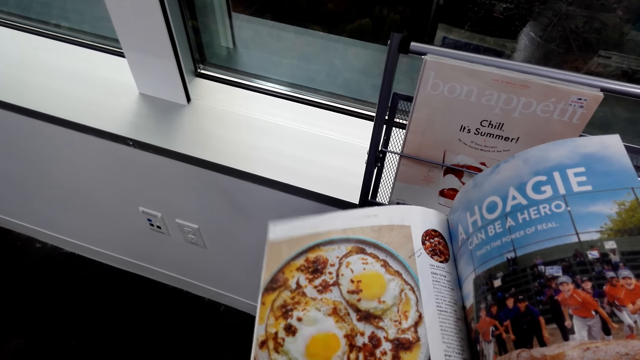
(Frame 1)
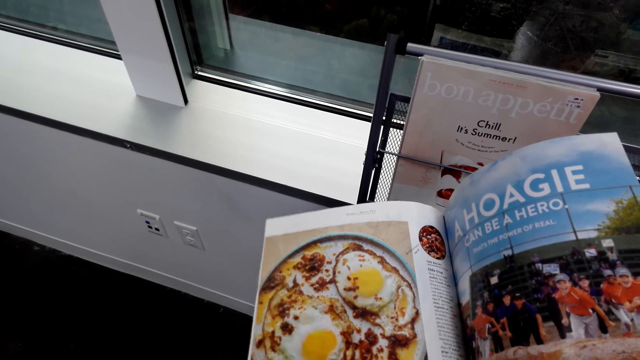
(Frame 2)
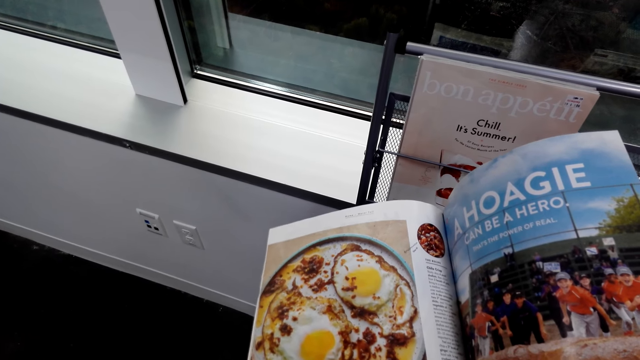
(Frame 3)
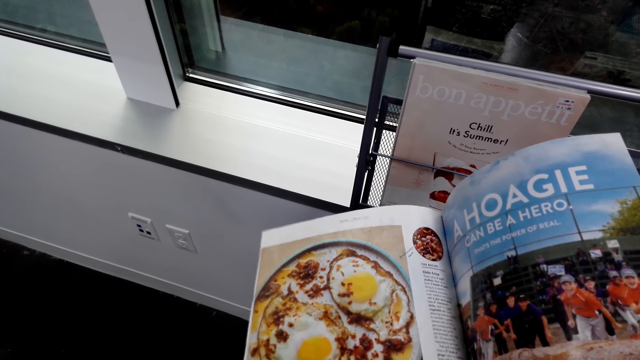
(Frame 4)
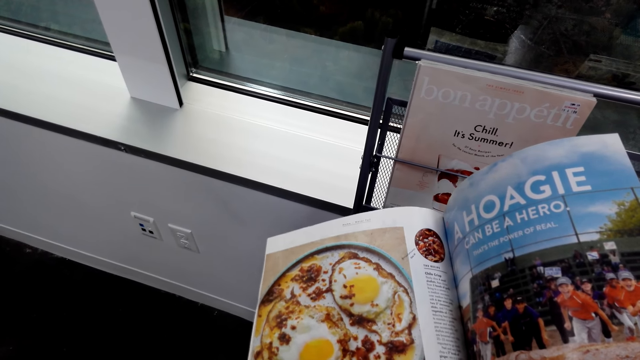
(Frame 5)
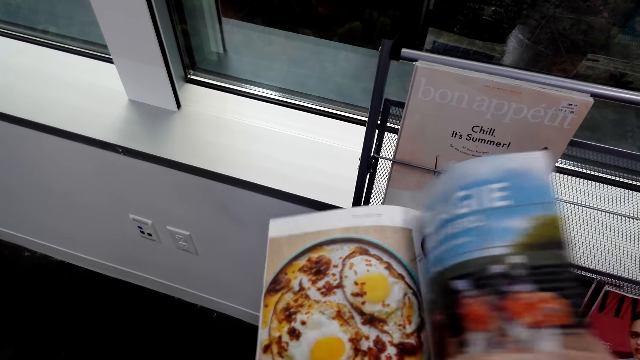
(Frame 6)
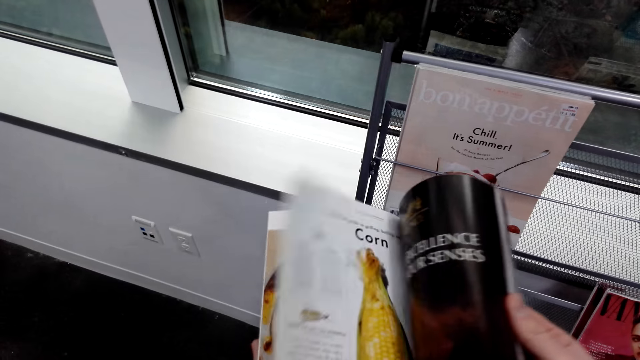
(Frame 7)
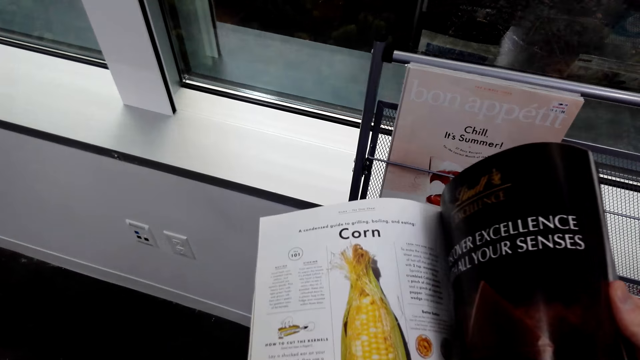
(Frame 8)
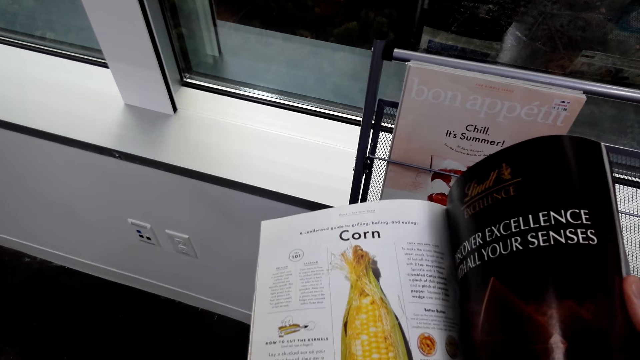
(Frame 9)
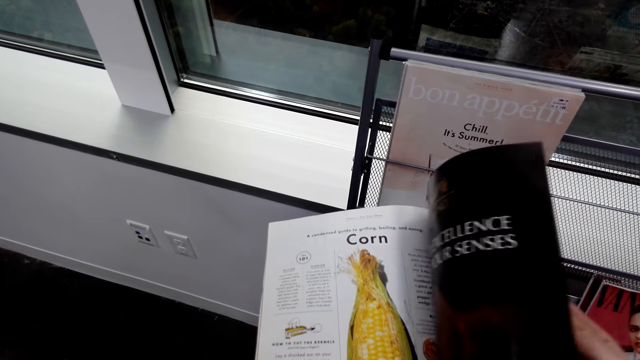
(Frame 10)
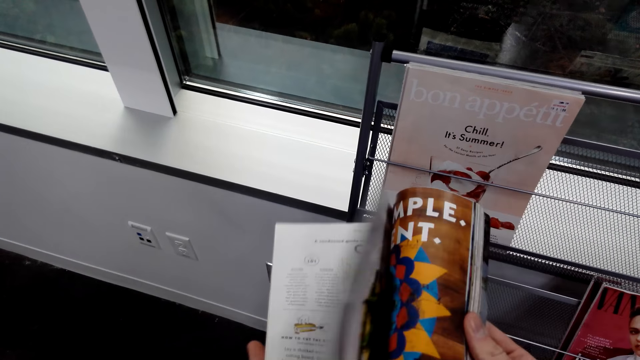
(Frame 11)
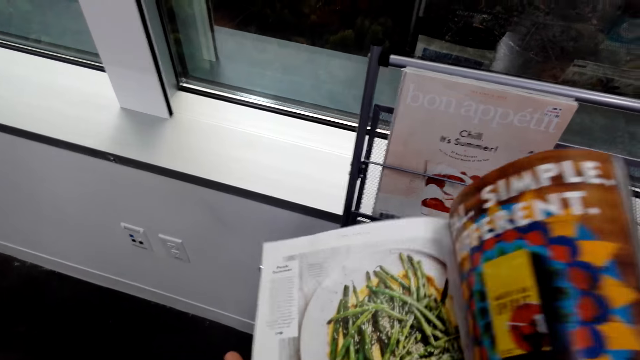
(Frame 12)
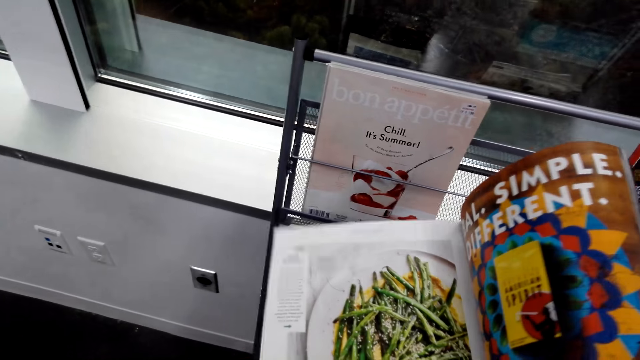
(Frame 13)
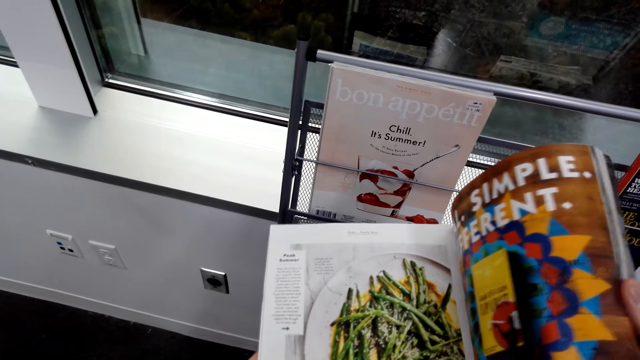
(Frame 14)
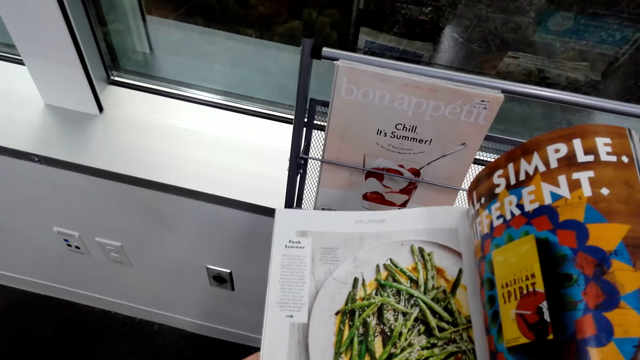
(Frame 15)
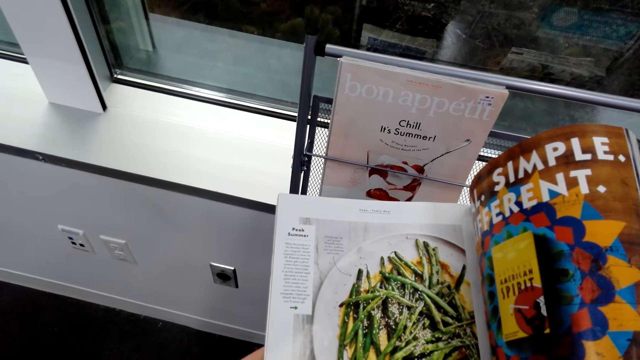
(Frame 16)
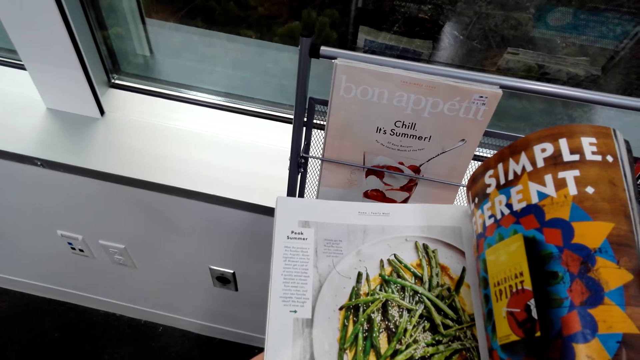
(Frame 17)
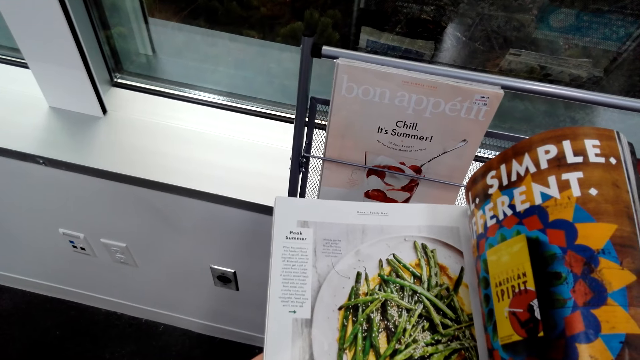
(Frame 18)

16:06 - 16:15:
The camera wearer flips pages of the magazine. They look at the magazine.

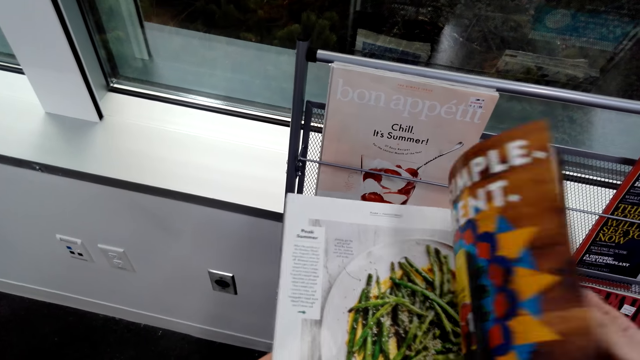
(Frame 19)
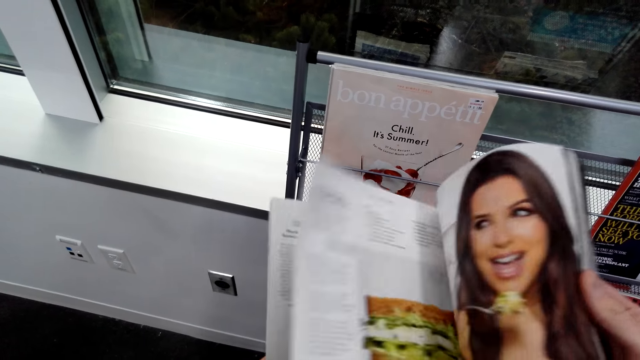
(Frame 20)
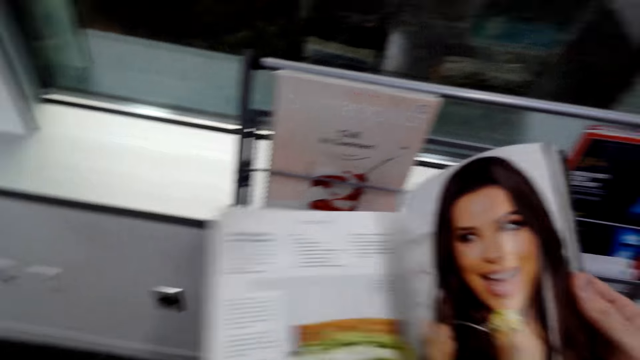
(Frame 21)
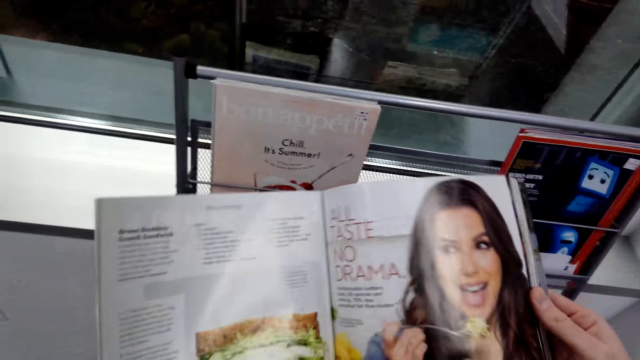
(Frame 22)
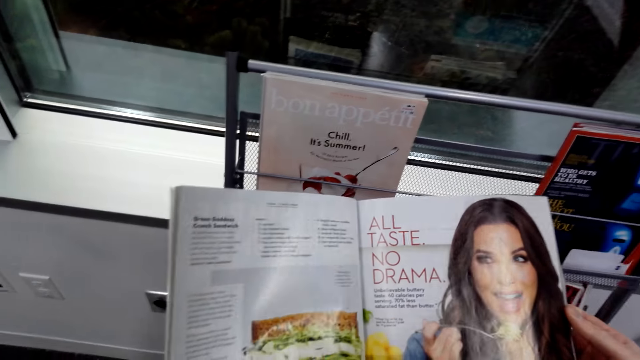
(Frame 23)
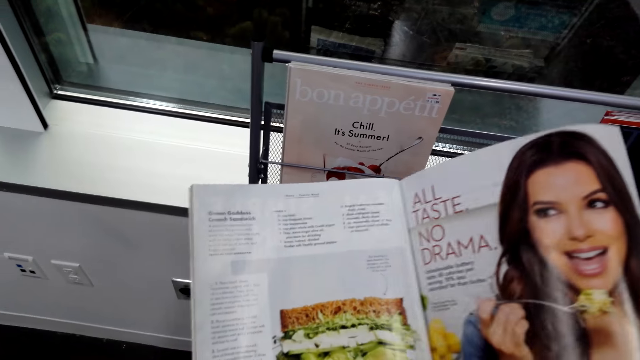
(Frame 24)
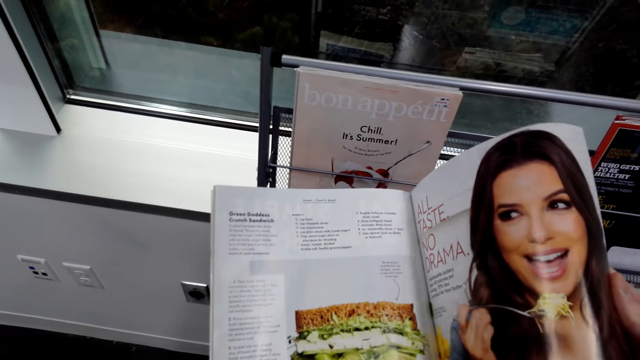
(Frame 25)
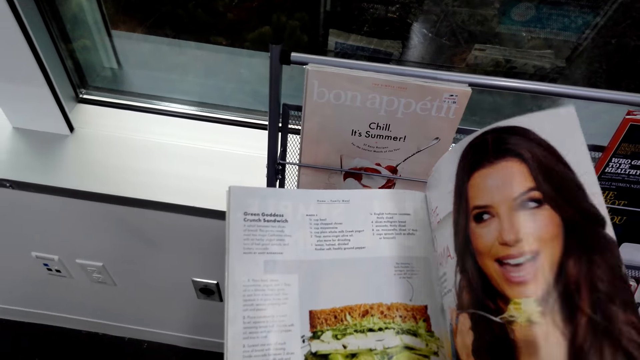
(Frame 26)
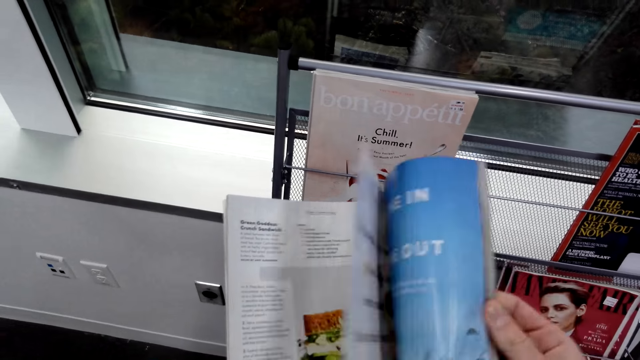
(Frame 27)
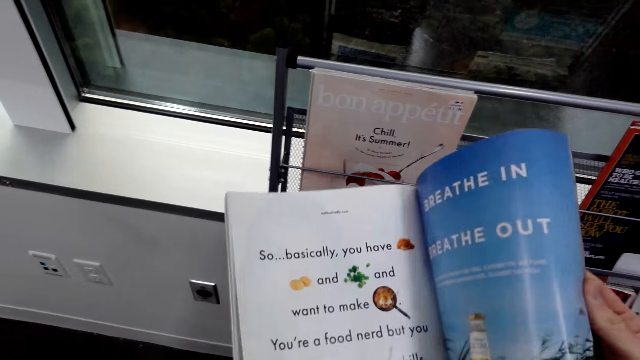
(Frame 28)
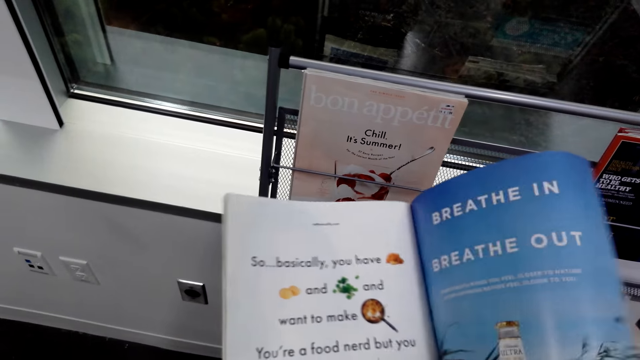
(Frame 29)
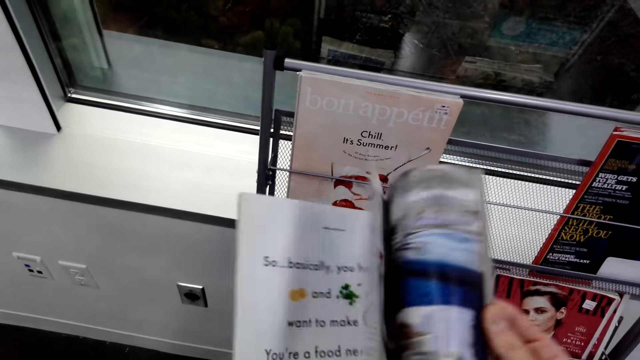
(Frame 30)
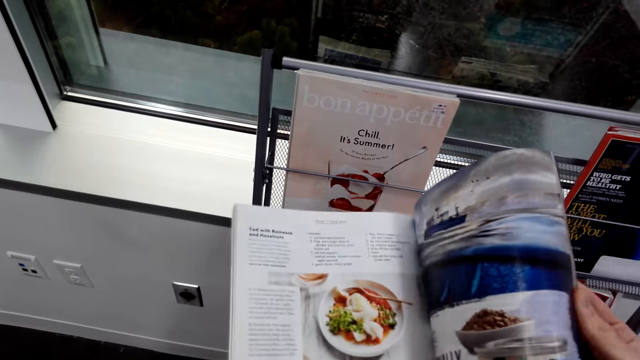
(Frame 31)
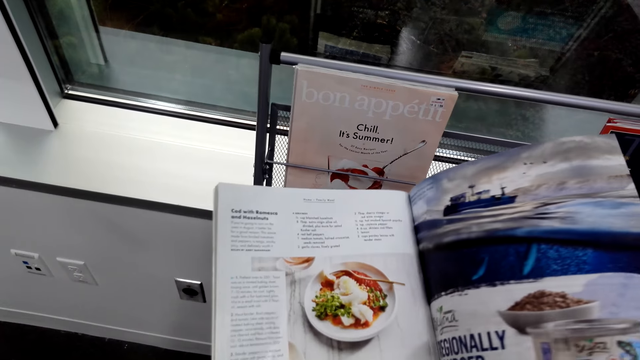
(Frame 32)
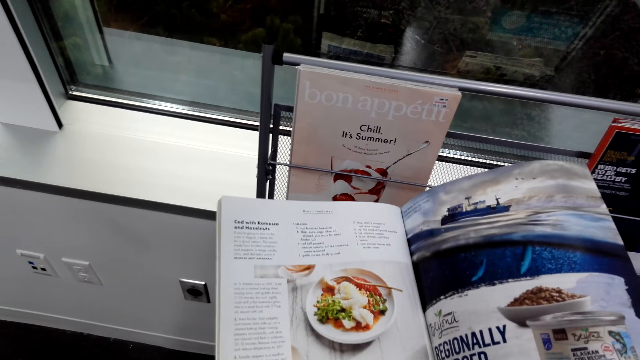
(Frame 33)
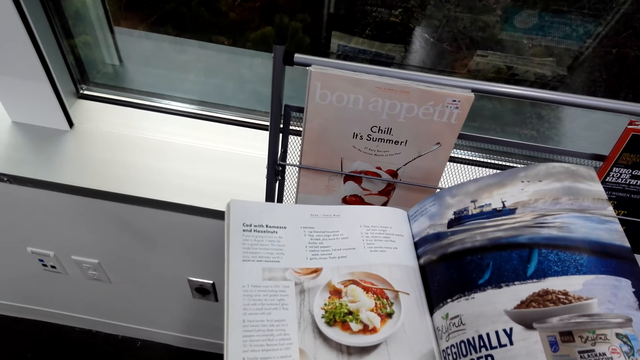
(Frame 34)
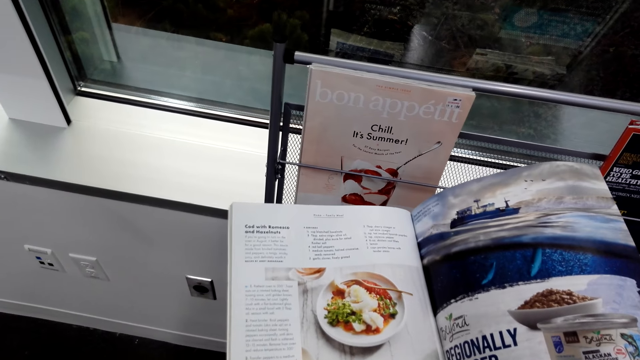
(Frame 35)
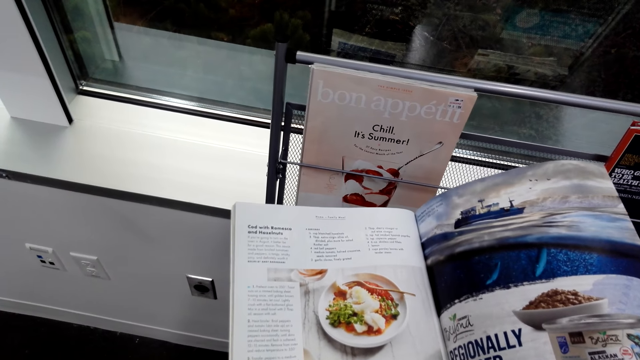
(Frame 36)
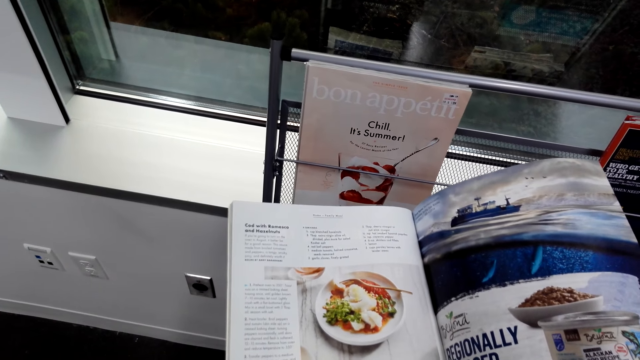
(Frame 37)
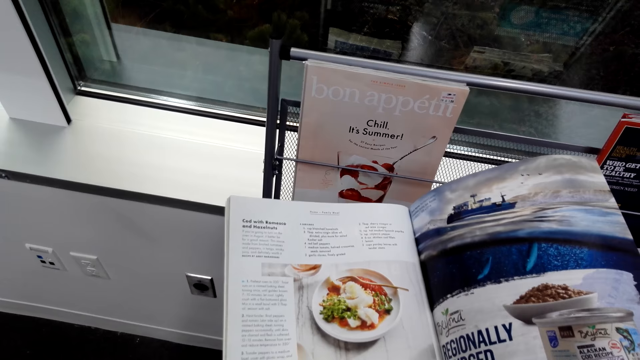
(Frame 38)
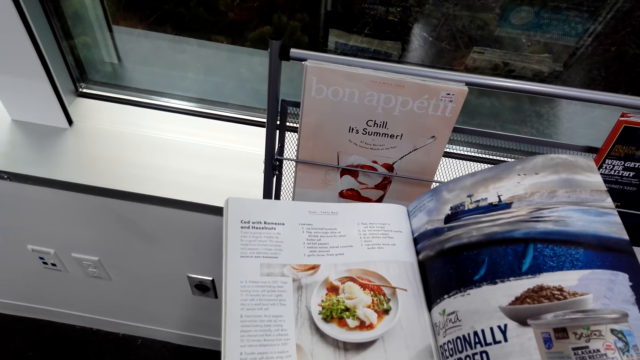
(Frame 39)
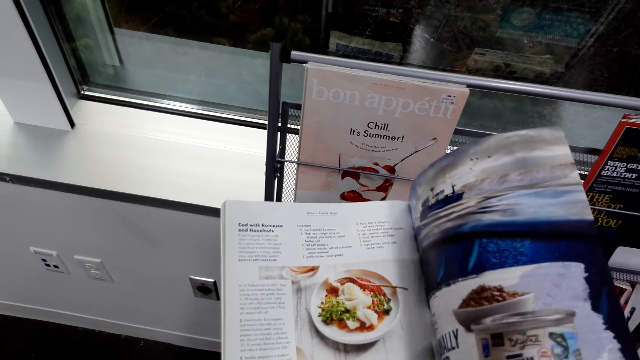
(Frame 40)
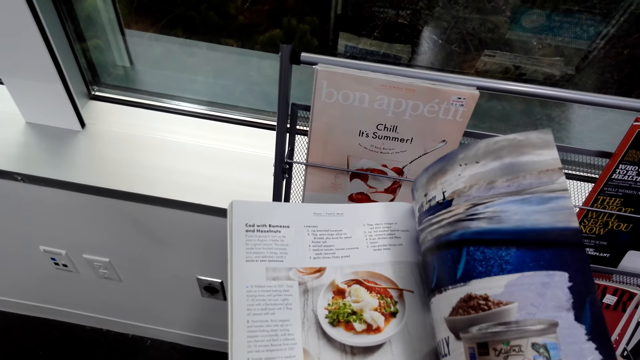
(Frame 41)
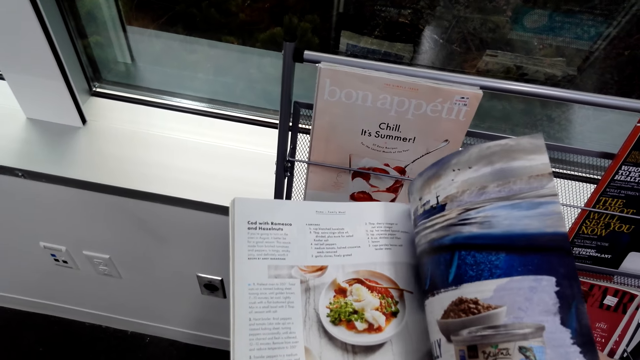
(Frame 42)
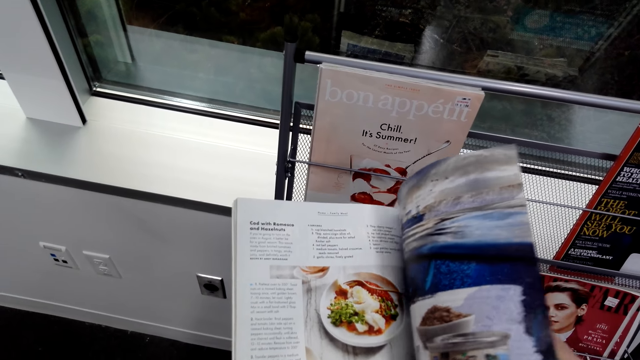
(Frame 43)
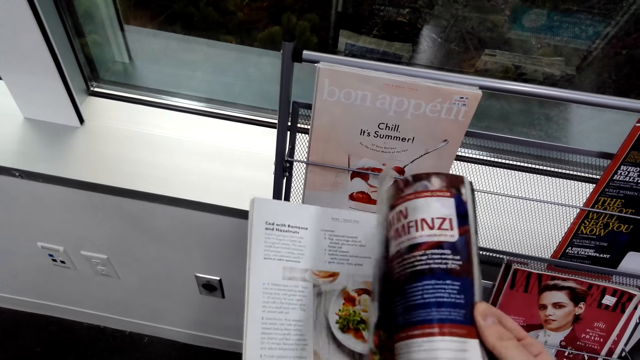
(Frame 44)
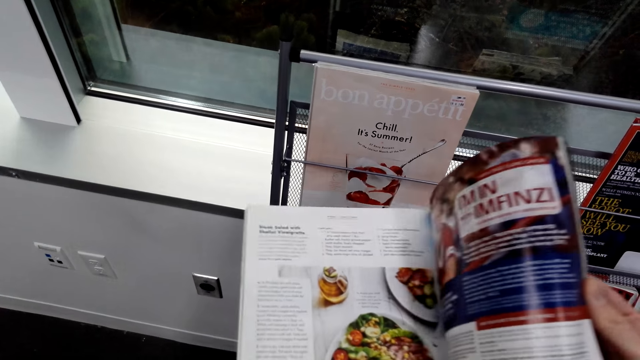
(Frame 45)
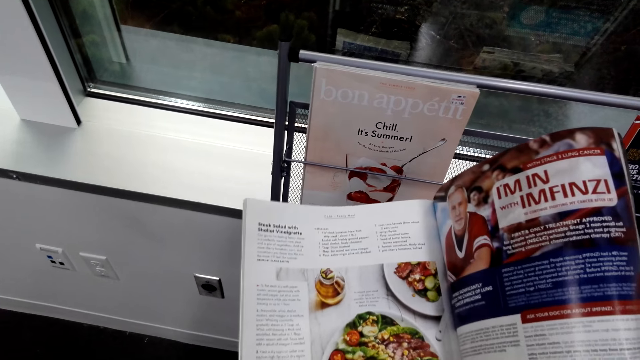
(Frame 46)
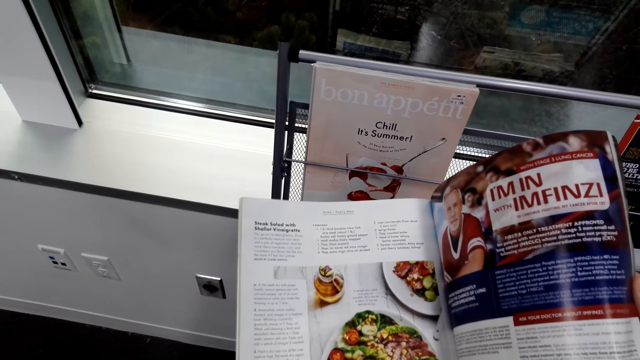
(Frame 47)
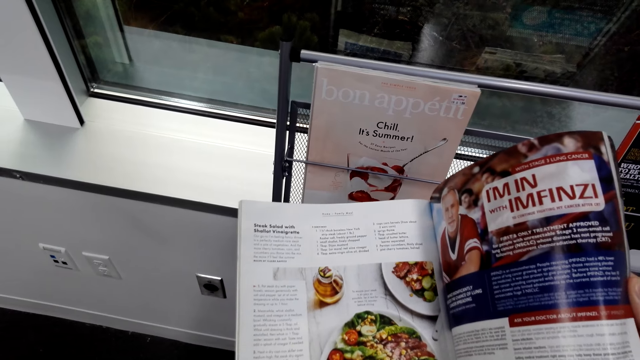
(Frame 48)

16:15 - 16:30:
The camera wearer flips a page. They look at the magazine. They flip pages of the magazine. They look at the magazine. They flip a page. They look at the magazine.
